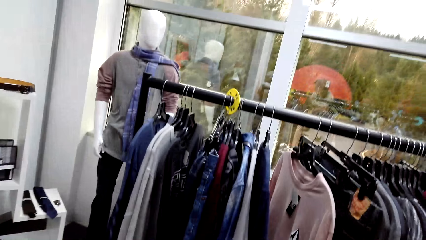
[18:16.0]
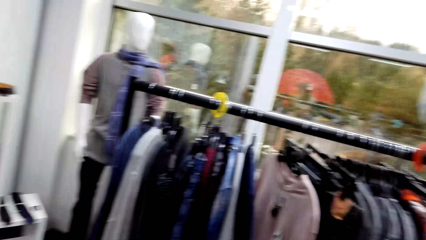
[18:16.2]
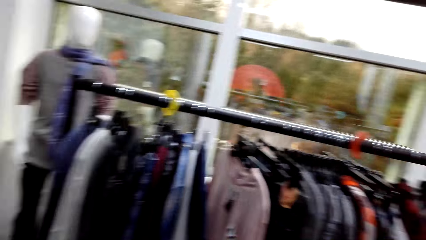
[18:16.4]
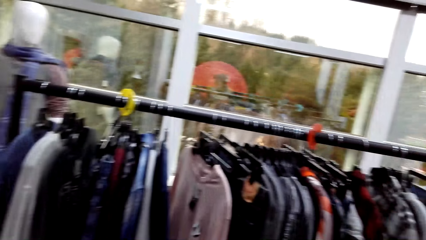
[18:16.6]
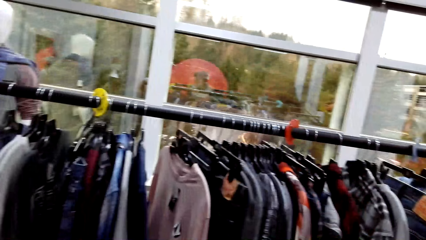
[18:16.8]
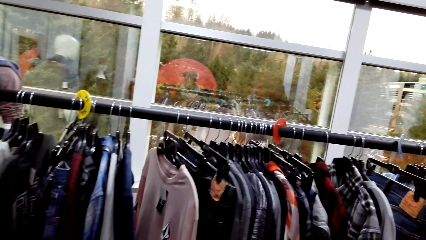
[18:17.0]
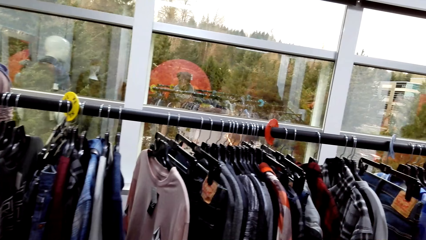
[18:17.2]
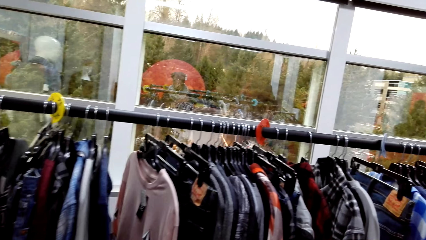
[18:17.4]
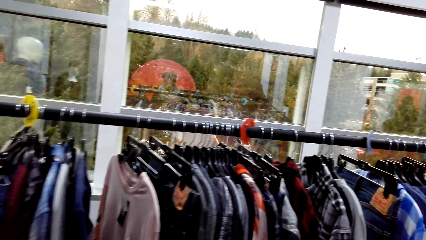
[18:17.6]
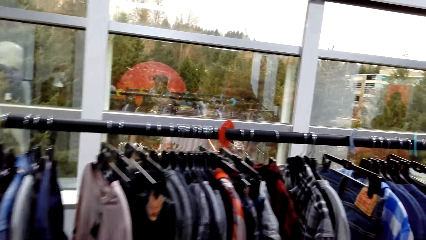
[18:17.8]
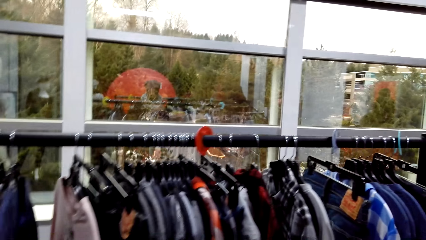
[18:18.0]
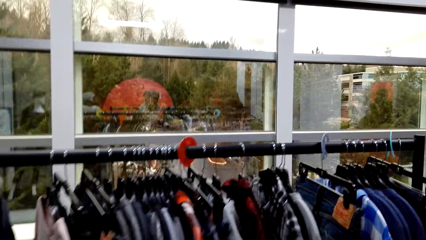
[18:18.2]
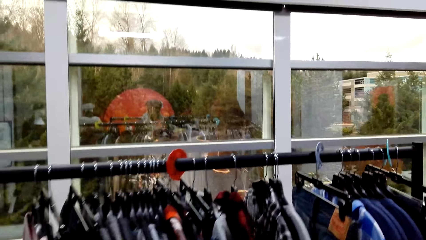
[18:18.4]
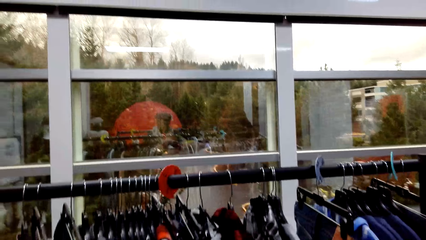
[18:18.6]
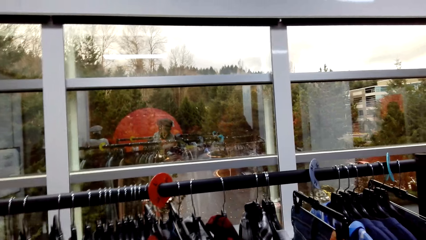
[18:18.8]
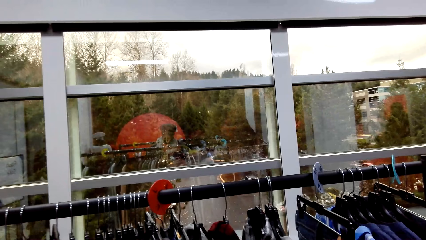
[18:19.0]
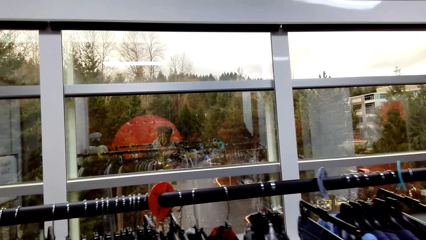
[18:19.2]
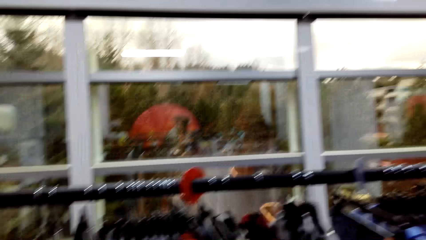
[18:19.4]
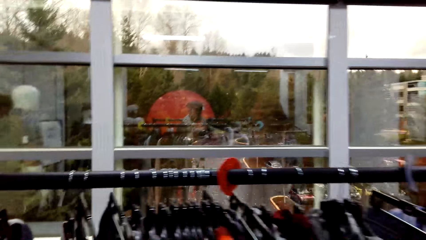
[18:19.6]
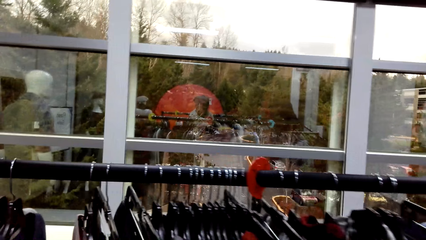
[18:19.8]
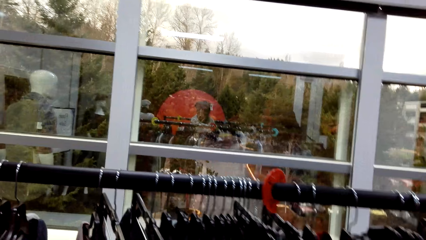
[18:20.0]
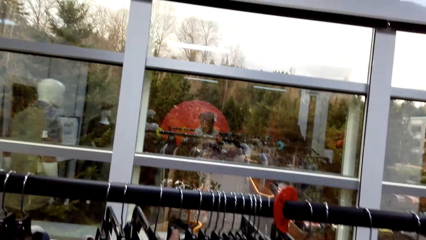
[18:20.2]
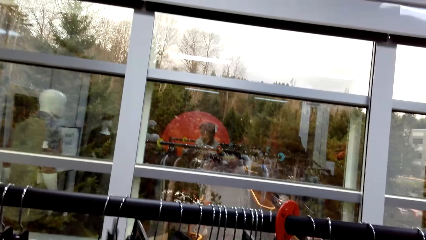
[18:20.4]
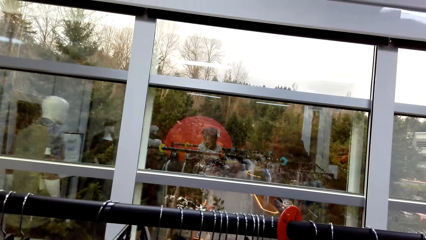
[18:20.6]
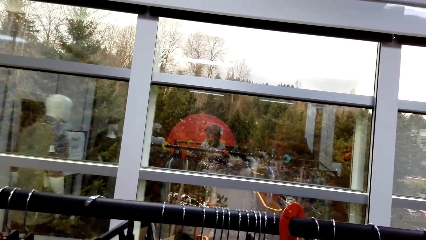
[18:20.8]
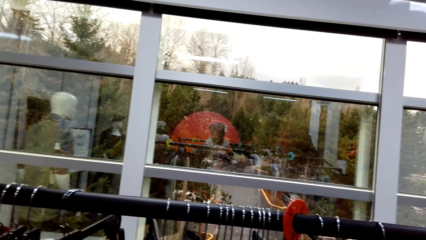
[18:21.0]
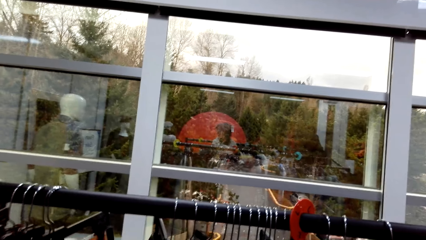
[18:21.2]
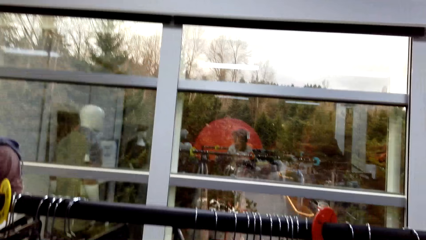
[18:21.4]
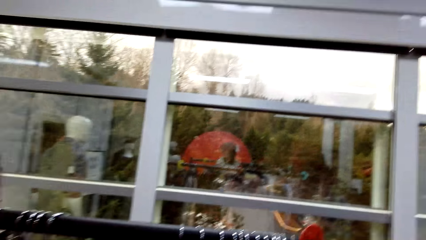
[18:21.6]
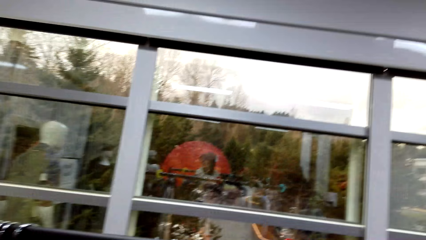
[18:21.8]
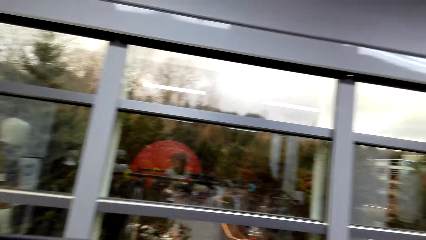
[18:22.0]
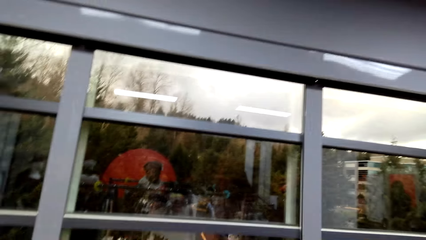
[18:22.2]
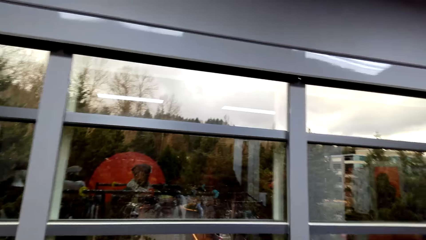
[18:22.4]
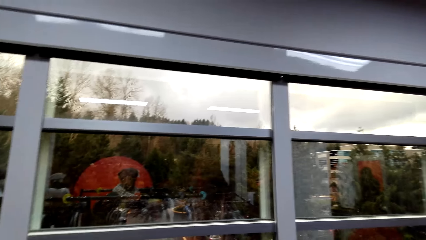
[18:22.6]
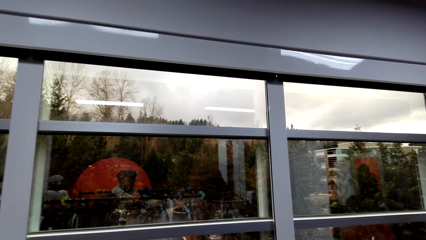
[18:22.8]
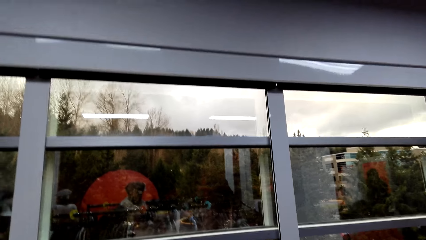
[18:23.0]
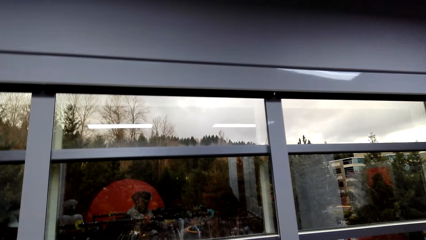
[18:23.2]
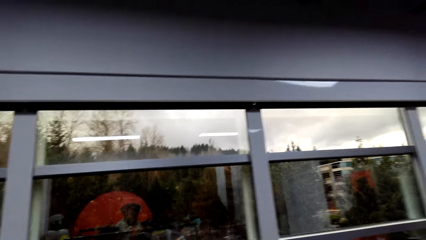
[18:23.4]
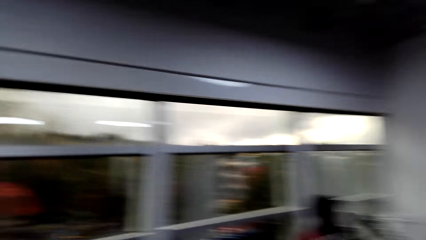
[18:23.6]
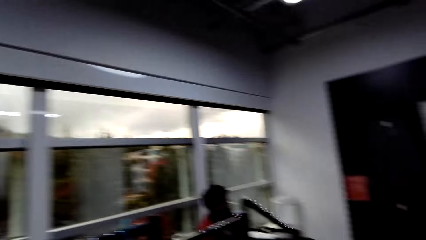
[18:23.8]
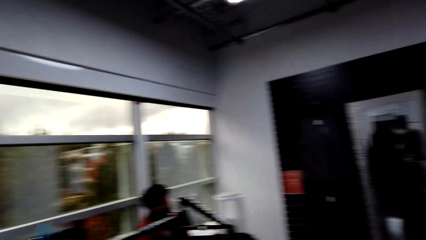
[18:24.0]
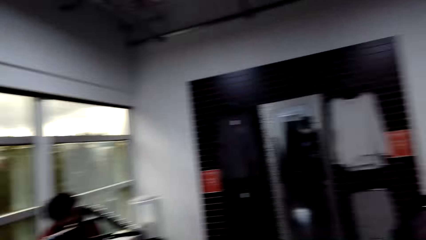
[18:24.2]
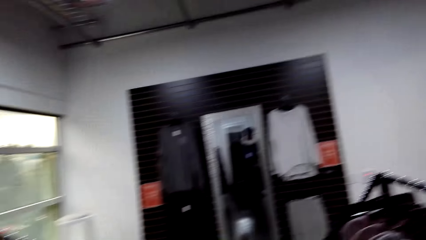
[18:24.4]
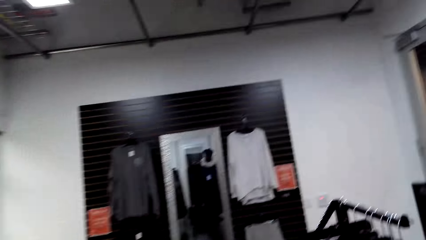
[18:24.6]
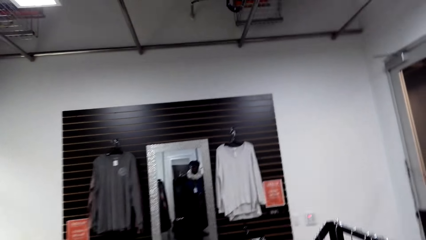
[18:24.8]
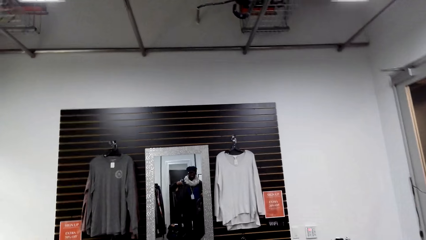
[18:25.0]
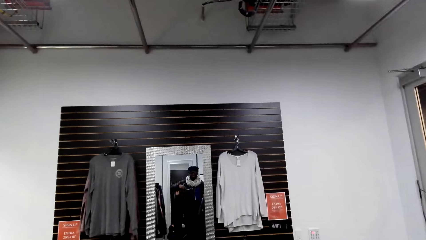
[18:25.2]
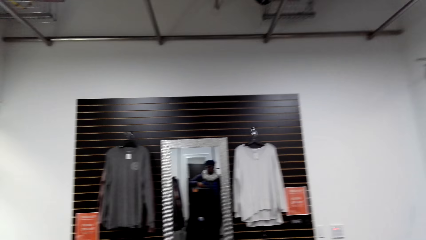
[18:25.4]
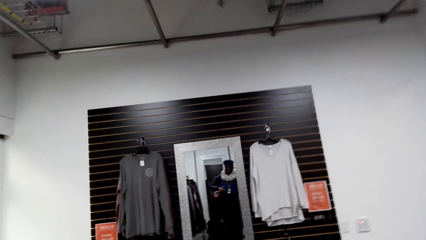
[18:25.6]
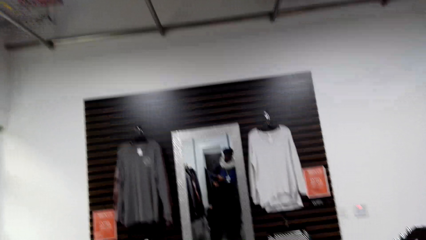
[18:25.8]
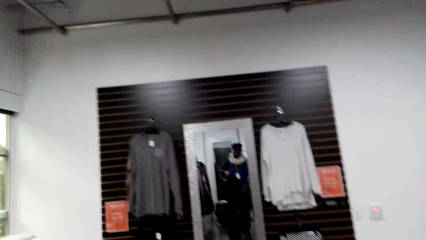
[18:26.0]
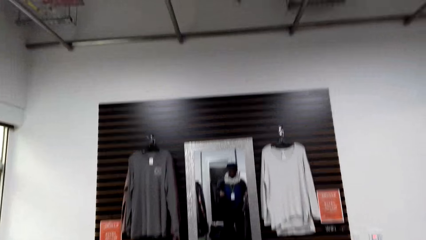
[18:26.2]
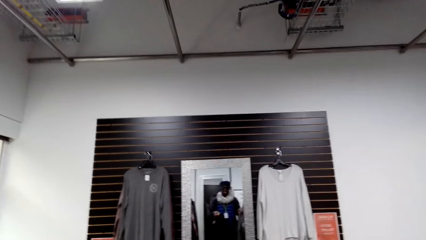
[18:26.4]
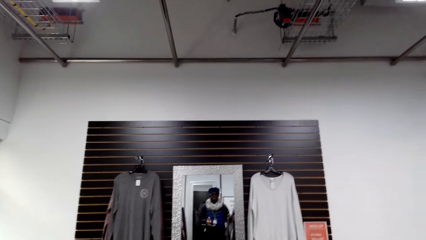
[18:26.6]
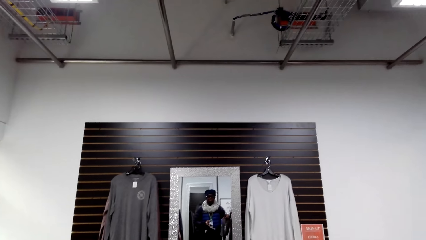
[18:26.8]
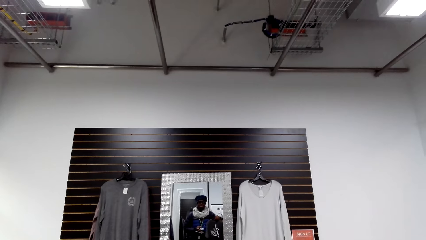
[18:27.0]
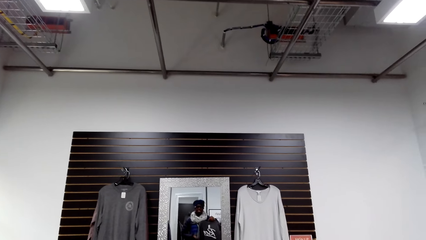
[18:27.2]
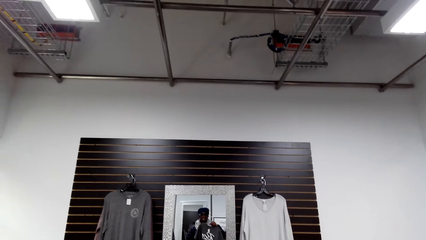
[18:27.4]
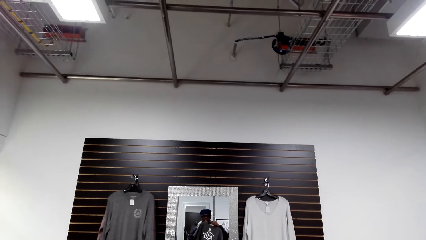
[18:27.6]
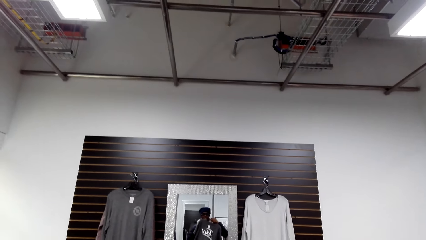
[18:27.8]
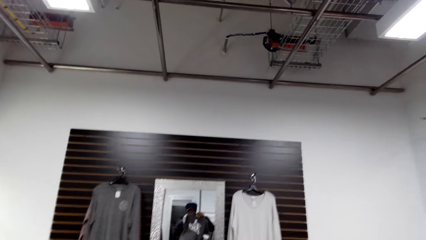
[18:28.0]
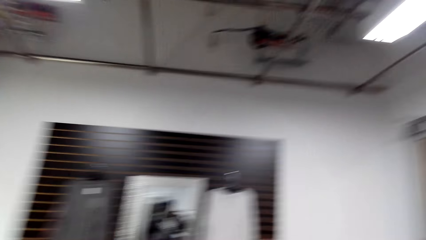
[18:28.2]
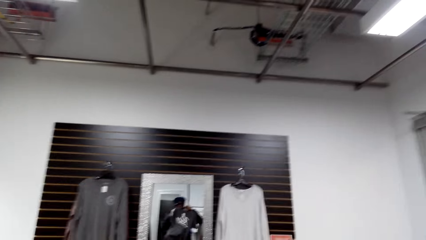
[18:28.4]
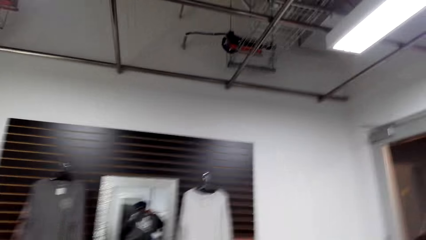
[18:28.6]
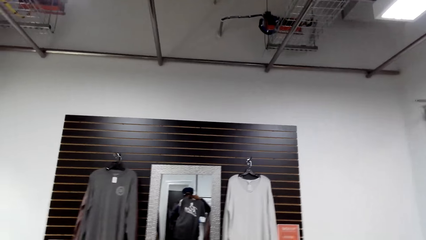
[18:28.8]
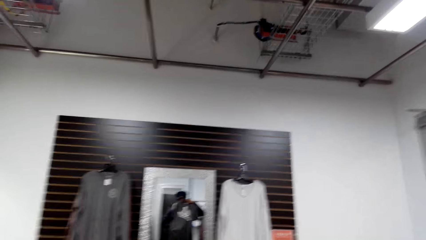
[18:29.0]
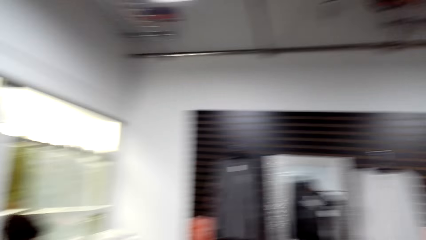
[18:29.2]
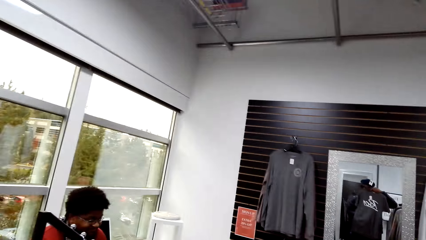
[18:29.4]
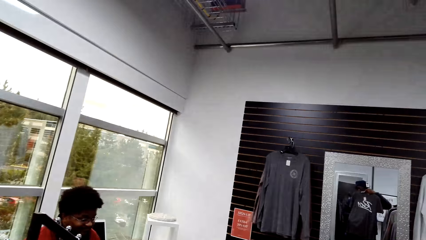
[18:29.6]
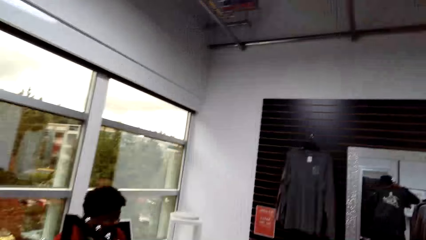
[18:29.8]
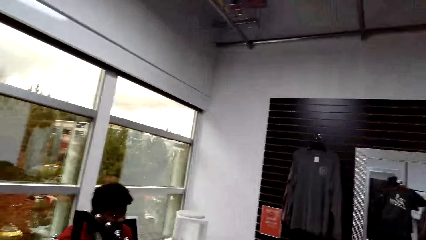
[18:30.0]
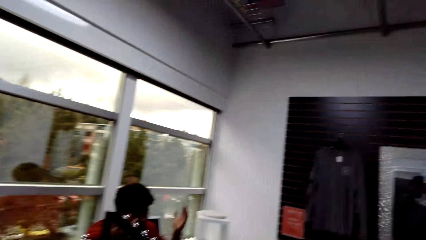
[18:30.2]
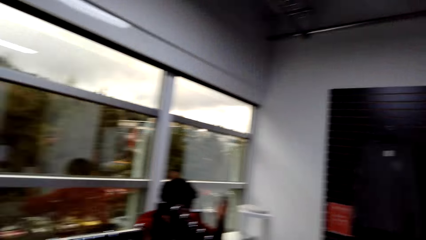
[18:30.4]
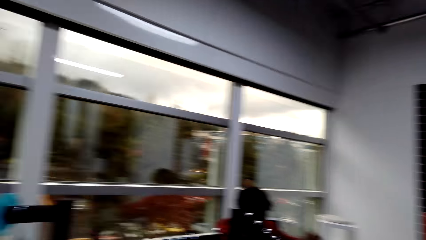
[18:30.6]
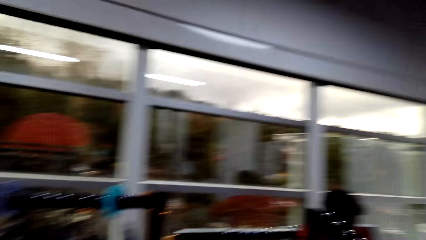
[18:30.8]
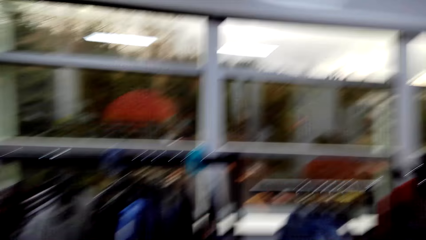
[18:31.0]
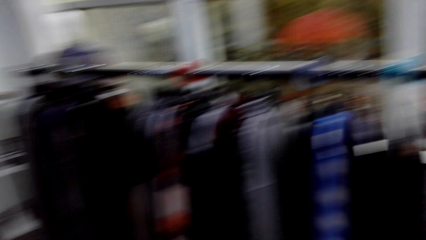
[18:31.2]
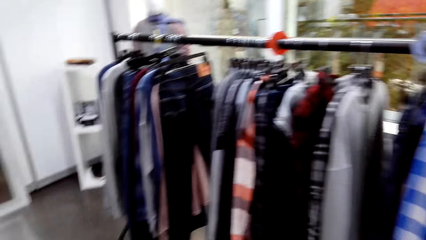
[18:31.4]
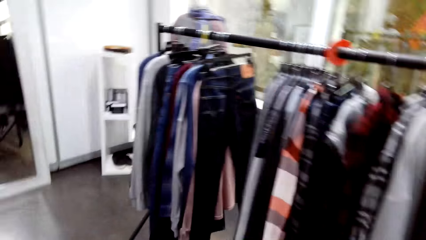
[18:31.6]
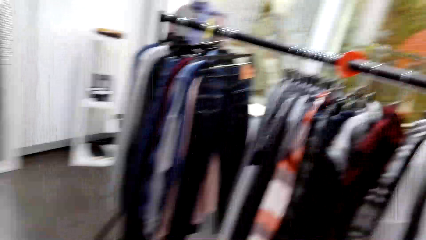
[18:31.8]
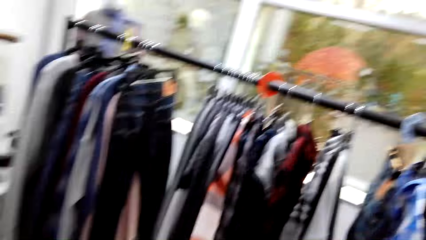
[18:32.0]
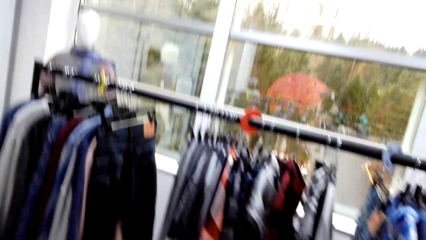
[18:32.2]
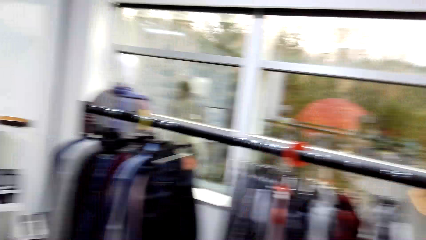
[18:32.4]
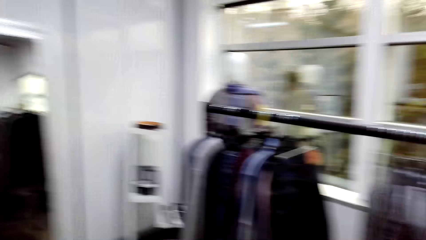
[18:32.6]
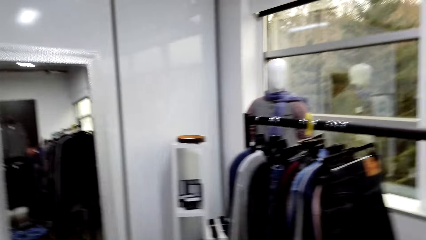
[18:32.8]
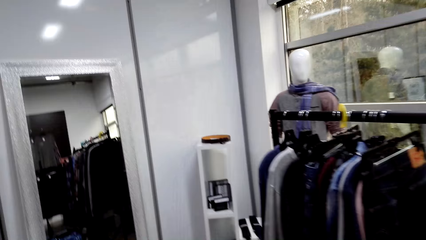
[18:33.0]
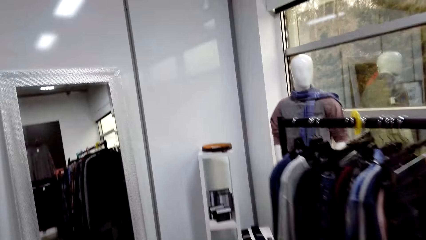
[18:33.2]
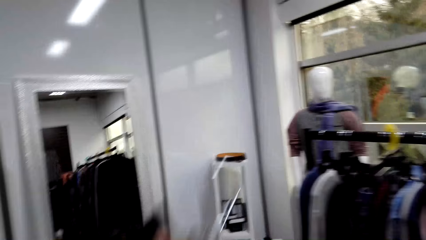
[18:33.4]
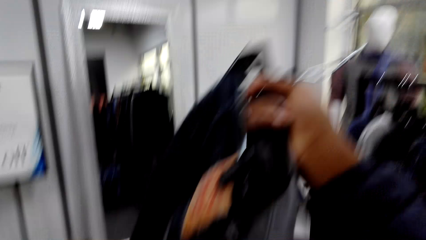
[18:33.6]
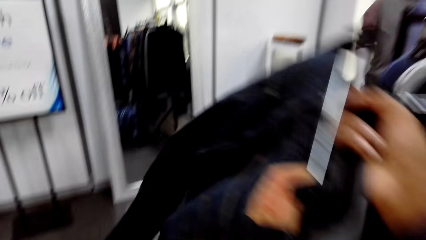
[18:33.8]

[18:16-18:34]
The camera wearer checks clothes on the display rack. They look around. They walk around. They look around. They walk around.
